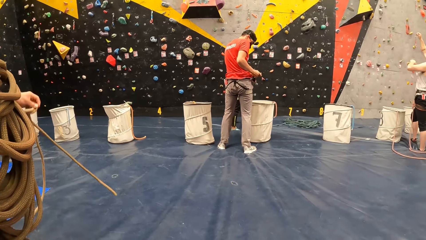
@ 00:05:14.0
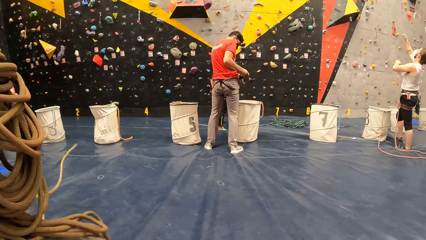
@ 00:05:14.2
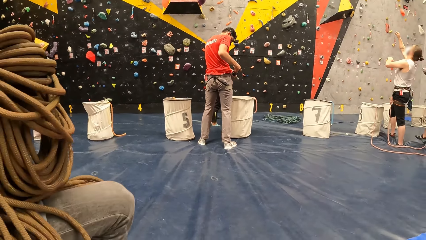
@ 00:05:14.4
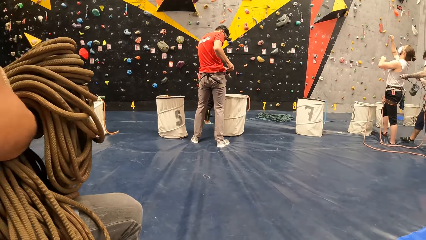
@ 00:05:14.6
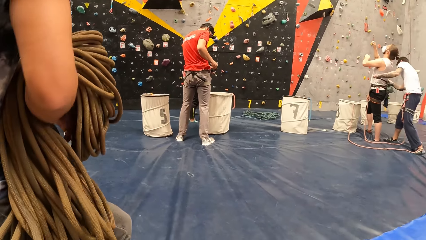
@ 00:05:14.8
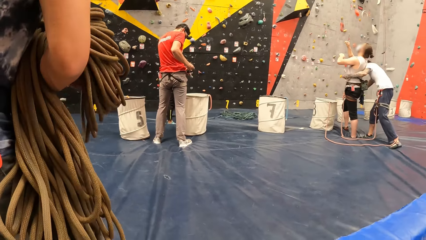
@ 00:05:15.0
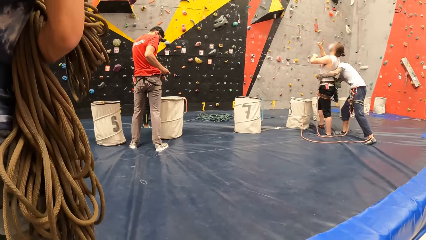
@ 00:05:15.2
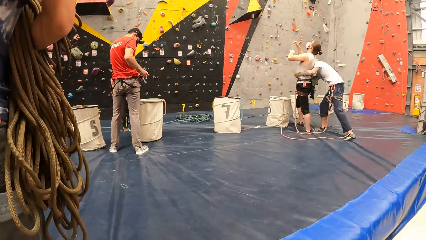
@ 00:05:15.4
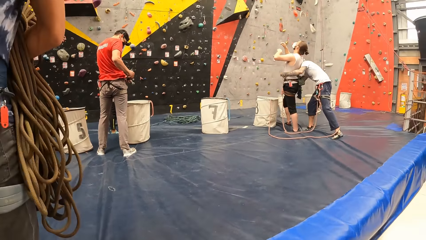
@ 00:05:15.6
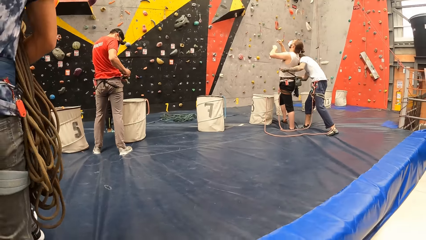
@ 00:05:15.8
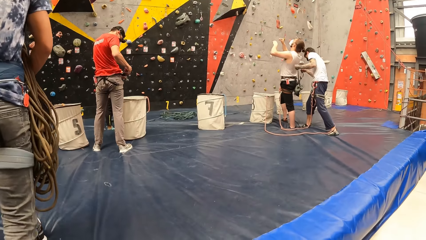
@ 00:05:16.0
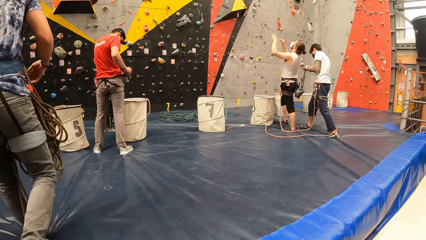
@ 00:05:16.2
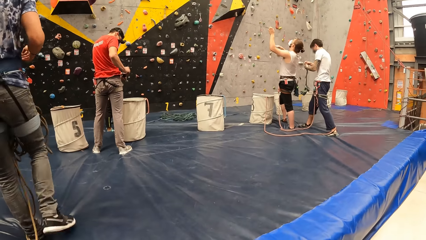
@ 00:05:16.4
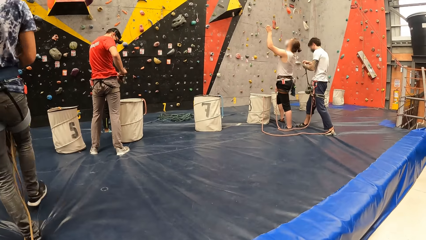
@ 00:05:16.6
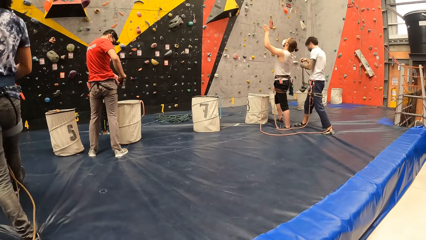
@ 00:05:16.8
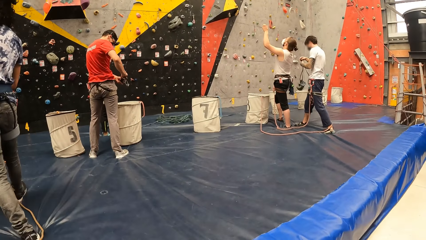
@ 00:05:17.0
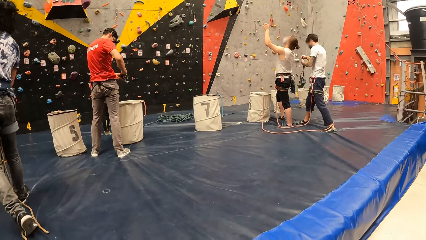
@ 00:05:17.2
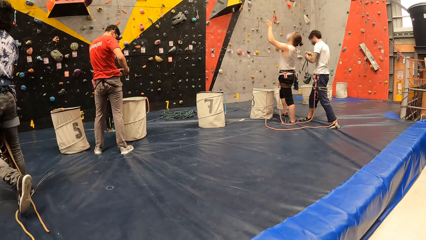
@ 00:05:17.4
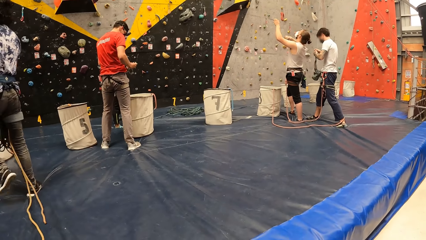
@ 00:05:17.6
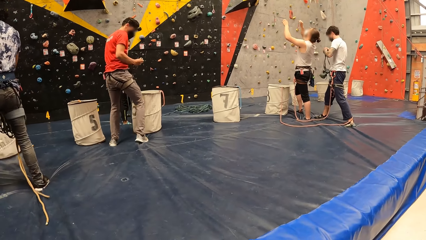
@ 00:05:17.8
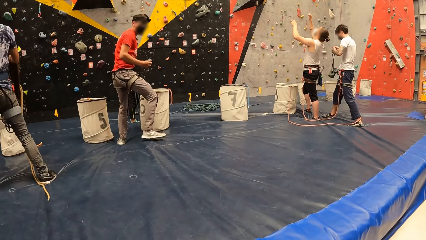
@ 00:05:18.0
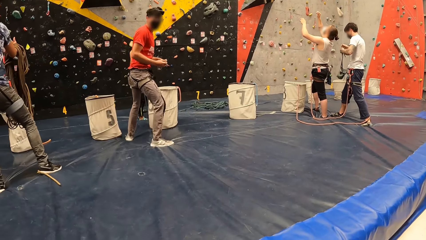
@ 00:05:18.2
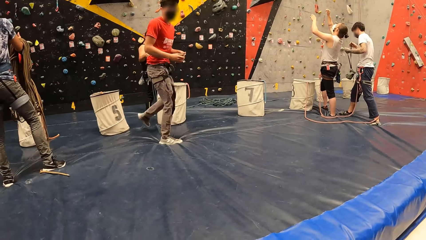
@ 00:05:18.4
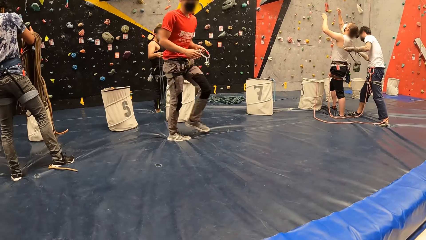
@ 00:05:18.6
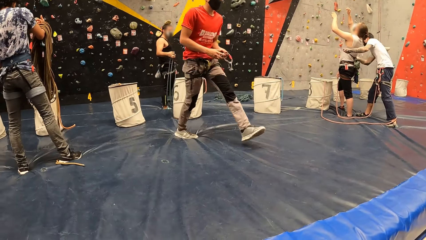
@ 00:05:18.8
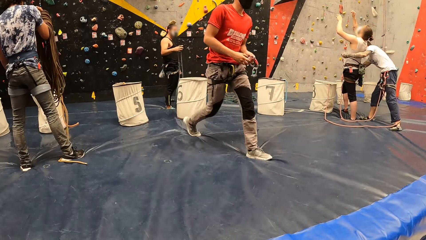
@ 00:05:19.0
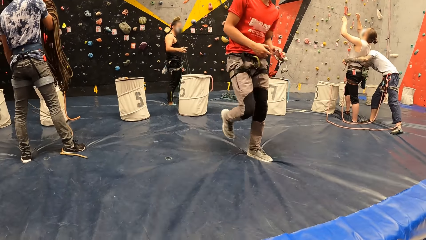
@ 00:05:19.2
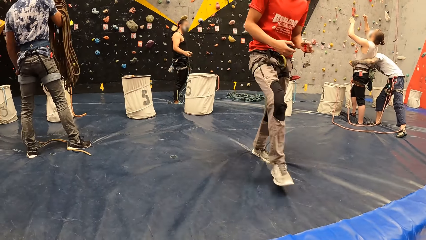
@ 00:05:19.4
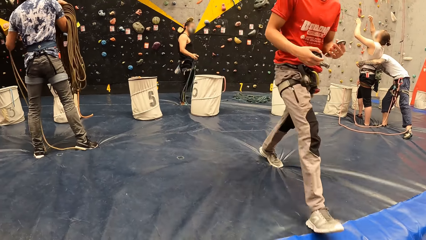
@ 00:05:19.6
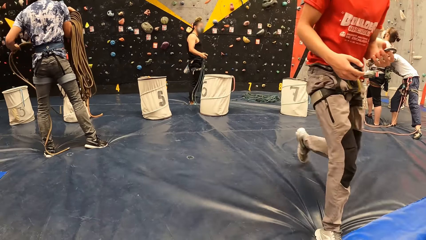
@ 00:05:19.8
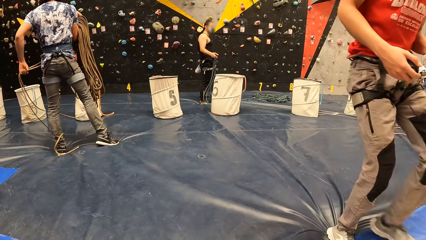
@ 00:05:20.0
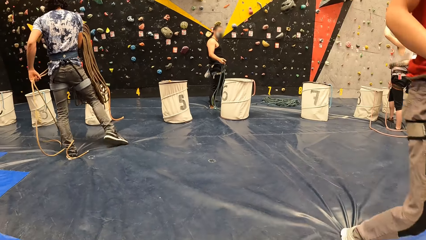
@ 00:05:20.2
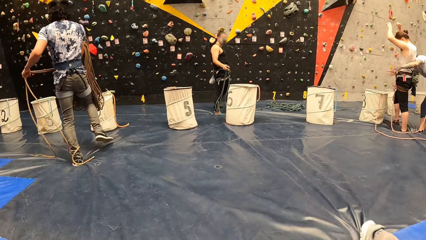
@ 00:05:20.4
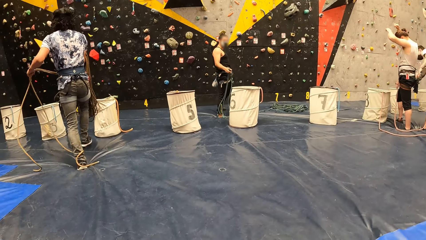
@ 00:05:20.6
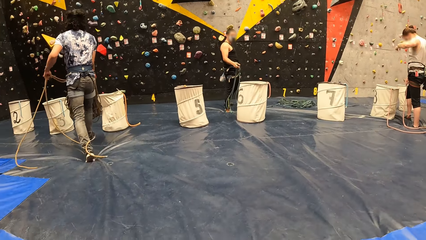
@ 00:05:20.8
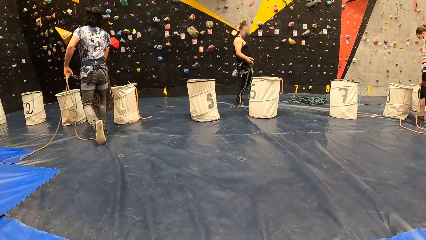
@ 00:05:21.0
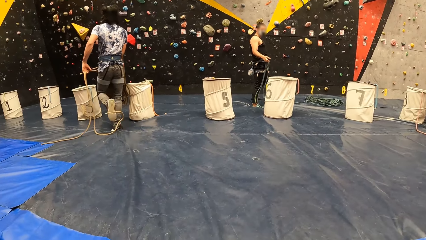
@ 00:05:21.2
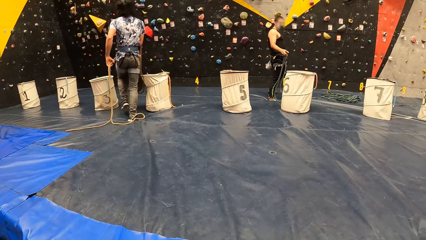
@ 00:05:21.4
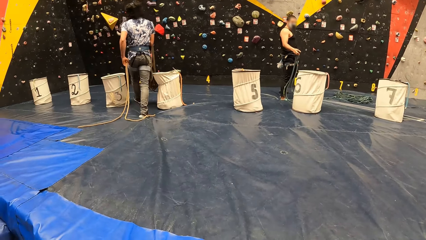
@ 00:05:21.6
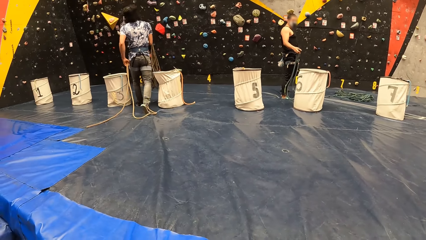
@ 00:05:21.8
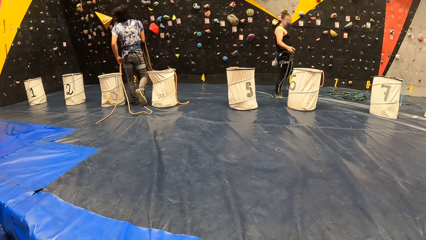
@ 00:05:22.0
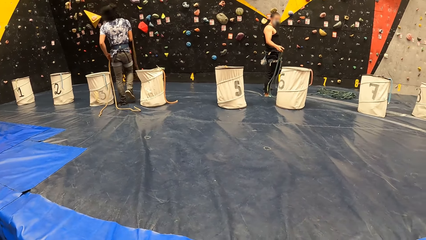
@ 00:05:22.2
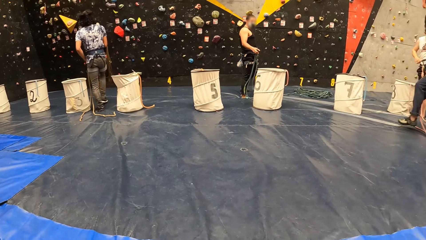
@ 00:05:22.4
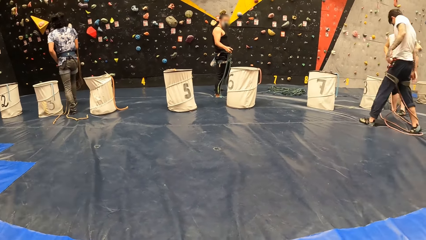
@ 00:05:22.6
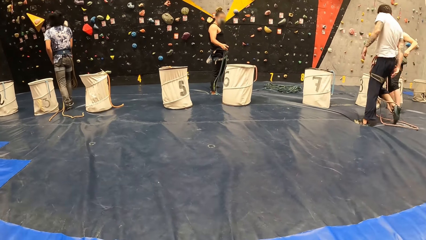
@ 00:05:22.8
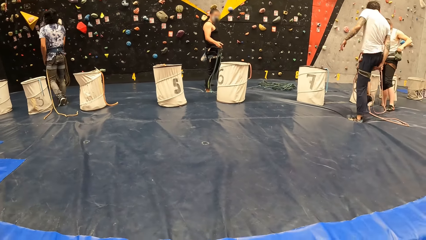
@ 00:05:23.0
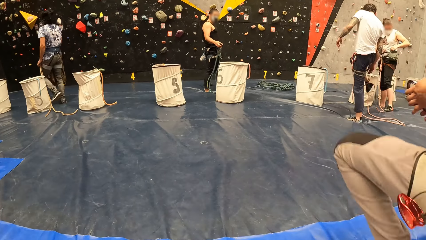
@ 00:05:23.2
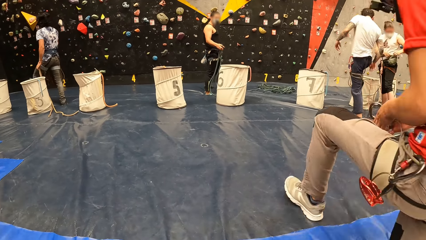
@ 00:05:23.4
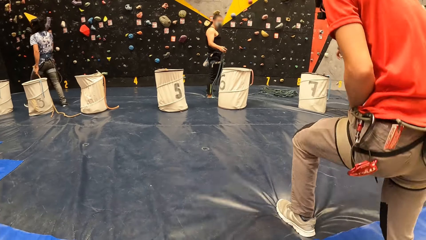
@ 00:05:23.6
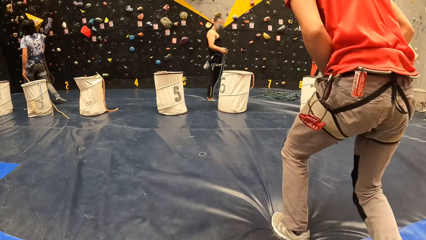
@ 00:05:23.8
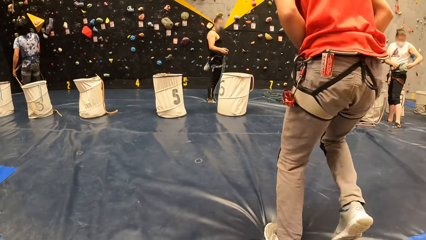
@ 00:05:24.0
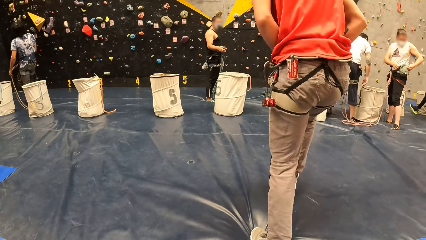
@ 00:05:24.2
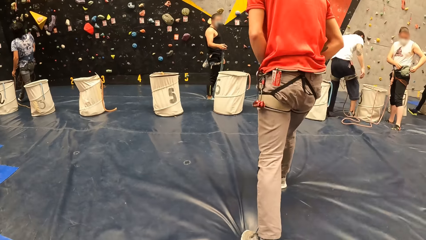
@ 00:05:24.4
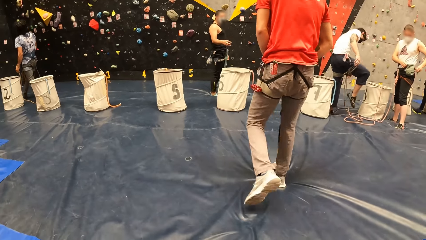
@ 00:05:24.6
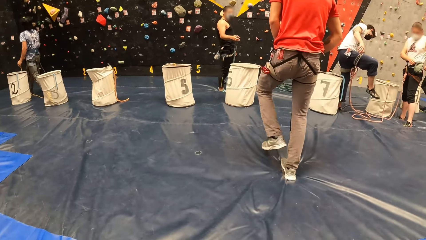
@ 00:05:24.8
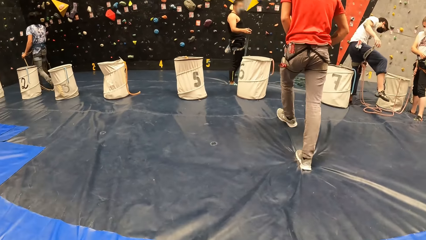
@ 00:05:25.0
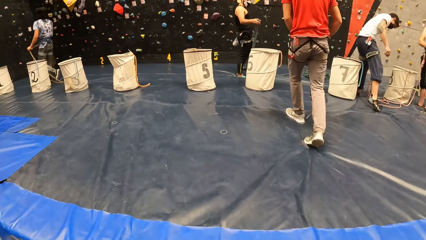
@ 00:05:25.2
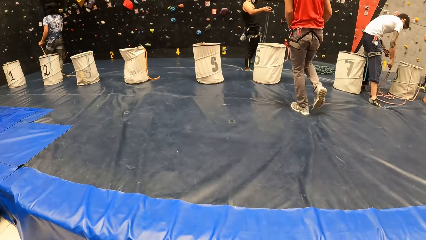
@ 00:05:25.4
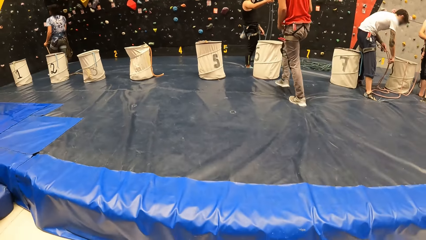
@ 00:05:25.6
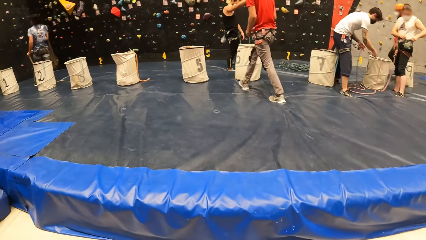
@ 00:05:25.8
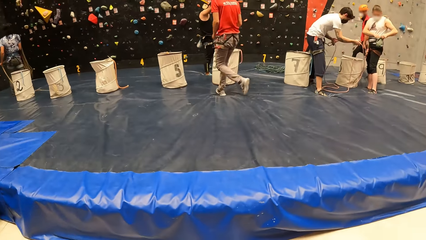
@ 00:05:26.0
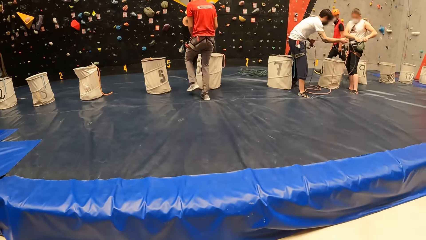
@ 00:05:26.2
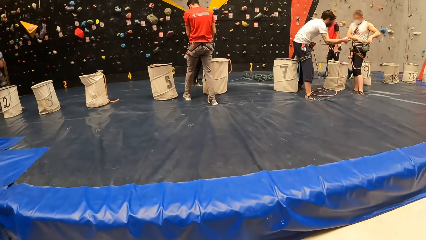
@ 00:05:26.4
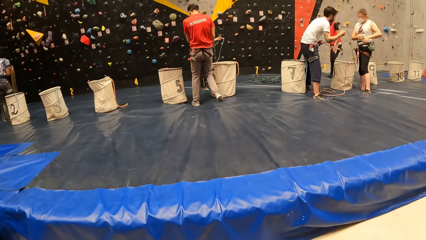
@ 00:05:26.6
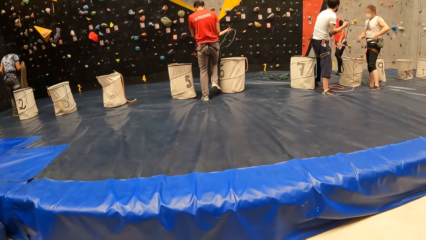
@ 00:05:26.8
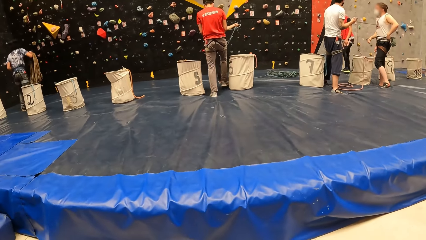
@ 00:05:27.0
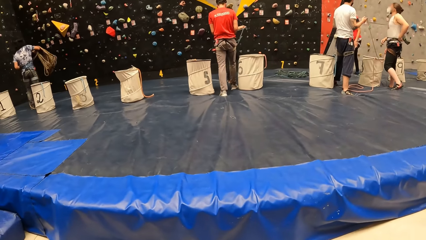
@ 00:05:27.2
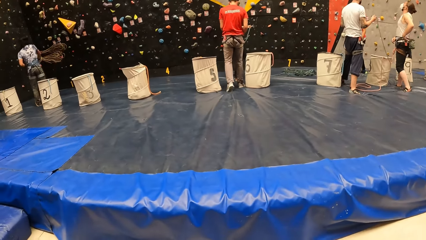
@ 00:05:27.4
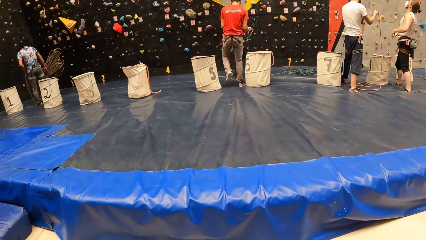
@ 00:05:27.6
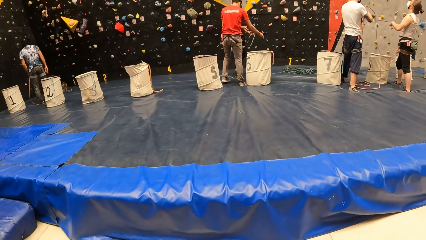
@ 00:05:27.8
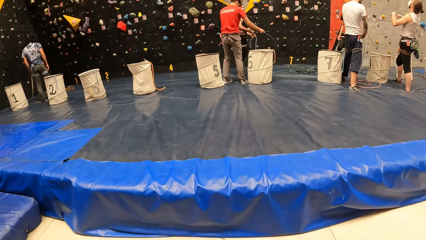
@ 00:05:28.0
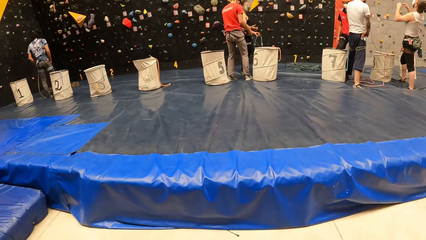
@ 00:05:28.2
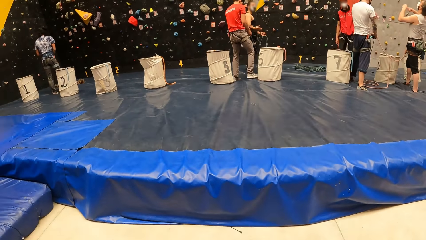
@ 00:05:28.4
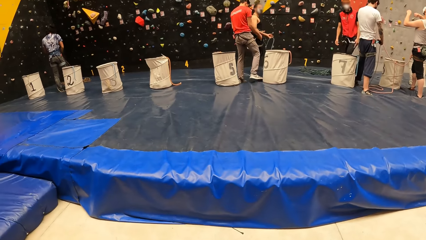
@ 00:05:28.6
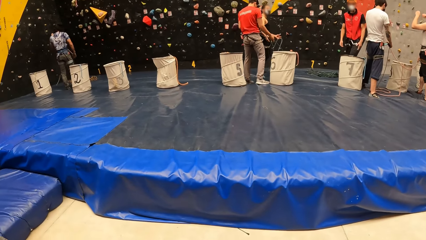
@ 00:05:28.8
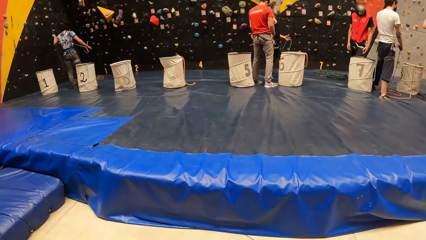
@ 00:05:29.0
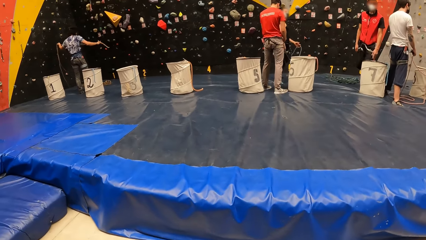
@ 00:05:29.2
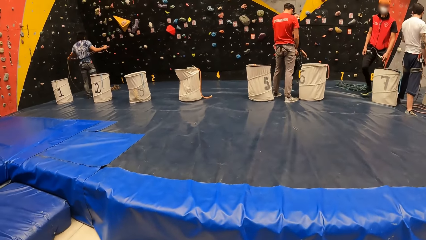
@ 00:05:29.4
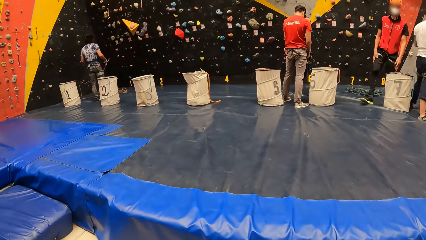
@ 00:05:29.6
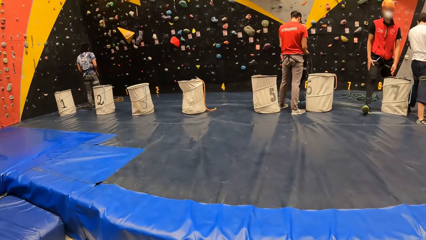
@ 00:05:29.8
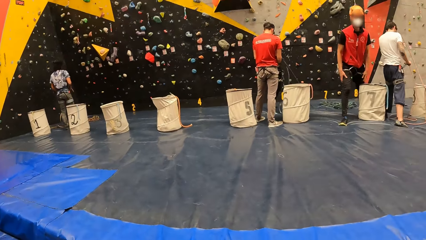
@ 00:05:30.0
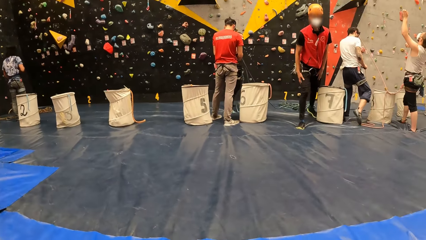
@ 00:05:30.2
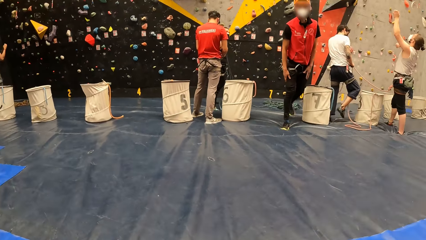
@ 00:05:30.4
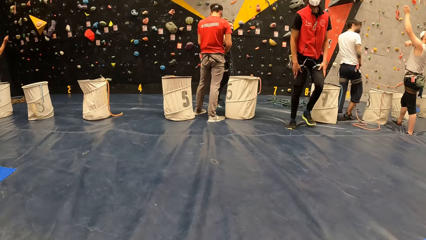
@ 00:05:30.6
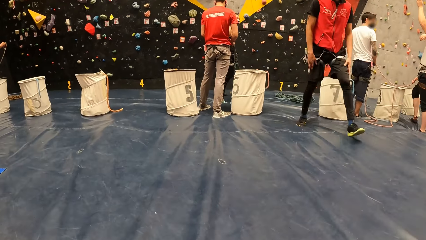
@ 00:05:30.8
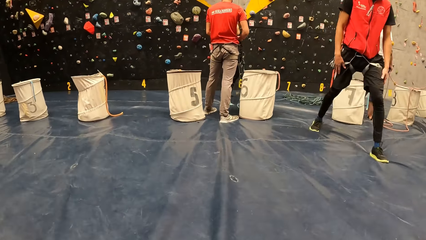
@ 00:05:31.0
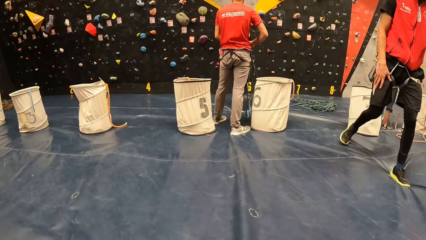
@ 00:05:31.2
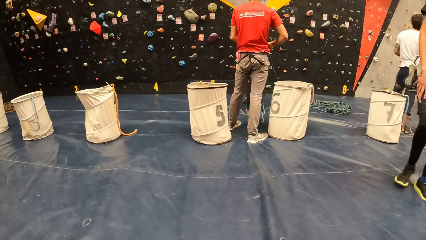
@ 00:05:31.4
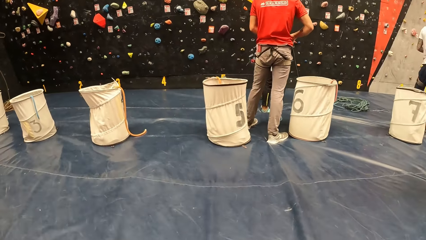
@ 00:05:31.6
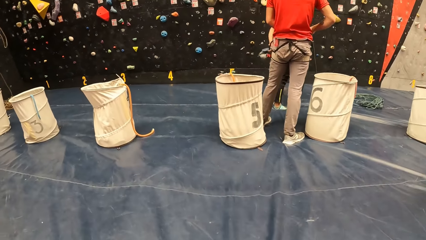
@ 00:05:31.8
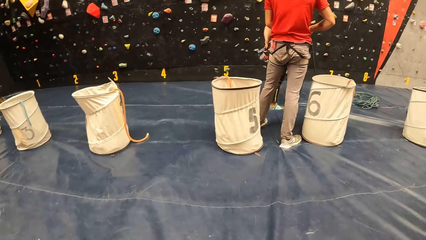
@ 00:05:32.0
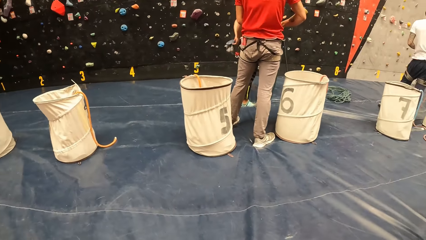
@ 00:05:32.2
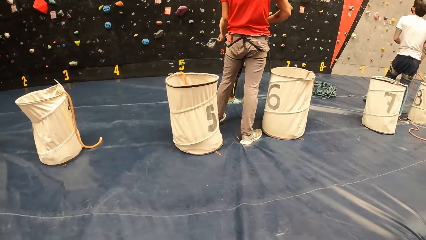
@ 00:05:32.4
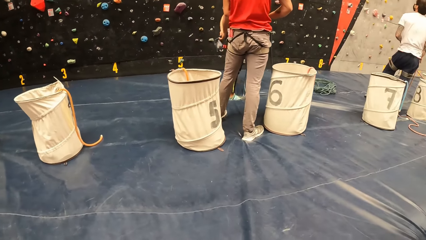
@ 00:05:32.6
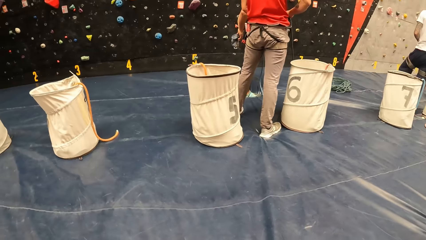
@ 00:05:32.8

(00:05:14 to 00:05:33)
The camera wearer looks right. They look forward. They look left. They look forward. They move back. They walk forward. They climb on the mat. They walk around the mat.
